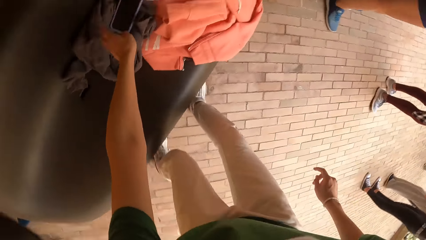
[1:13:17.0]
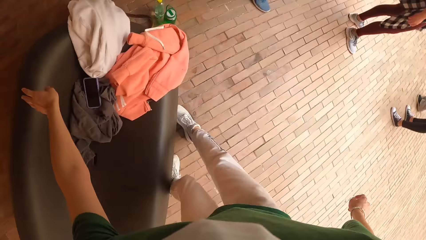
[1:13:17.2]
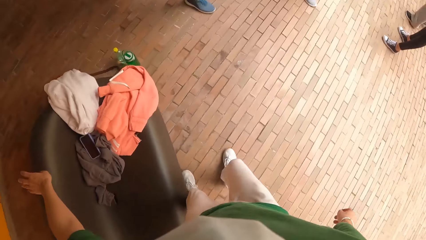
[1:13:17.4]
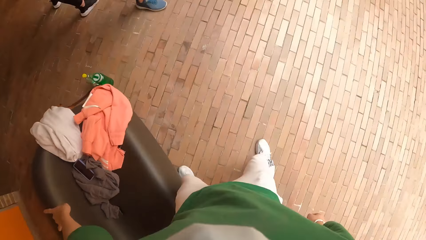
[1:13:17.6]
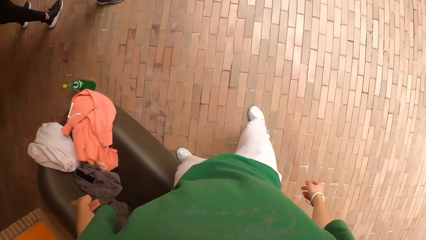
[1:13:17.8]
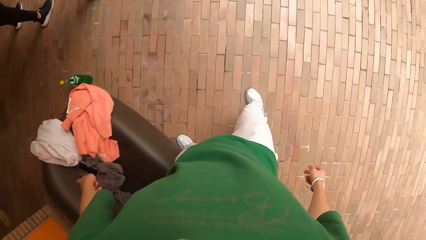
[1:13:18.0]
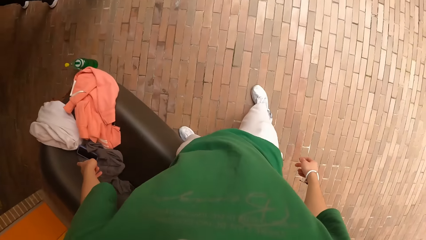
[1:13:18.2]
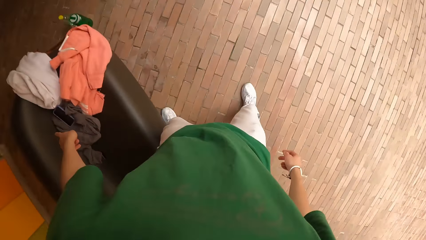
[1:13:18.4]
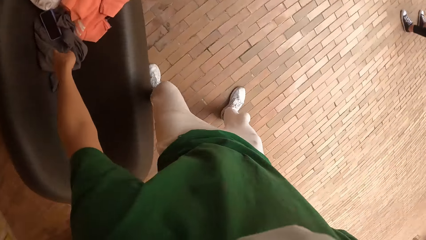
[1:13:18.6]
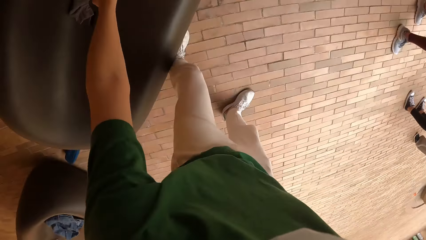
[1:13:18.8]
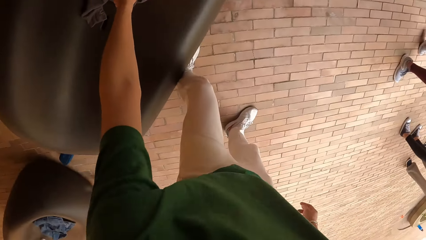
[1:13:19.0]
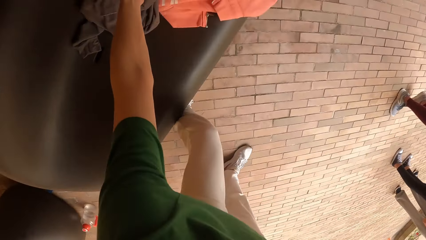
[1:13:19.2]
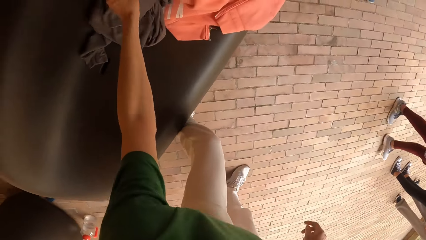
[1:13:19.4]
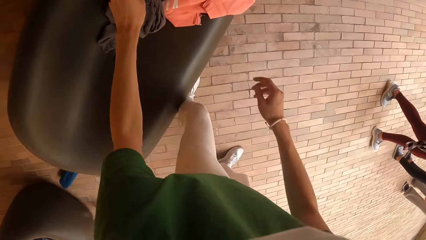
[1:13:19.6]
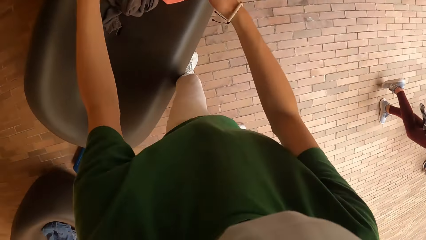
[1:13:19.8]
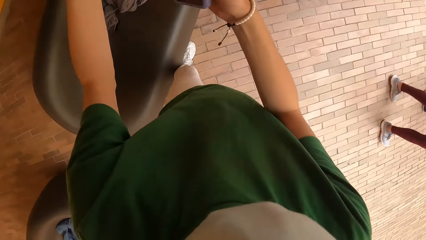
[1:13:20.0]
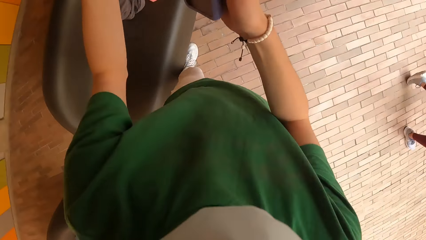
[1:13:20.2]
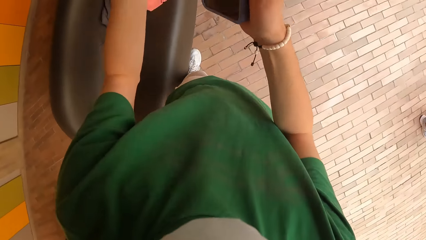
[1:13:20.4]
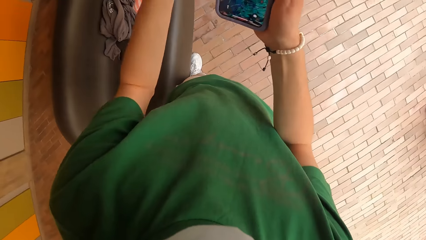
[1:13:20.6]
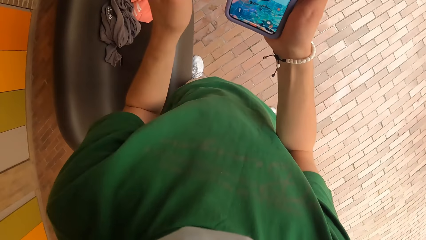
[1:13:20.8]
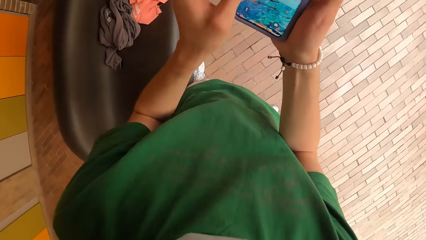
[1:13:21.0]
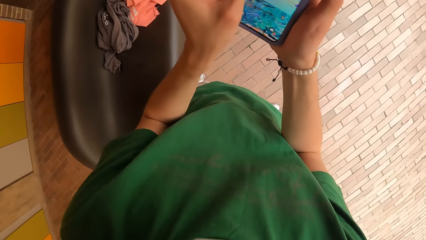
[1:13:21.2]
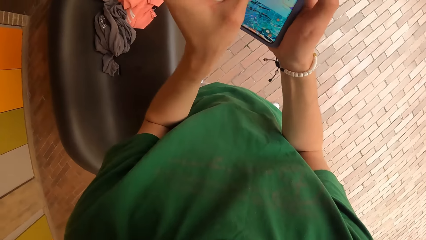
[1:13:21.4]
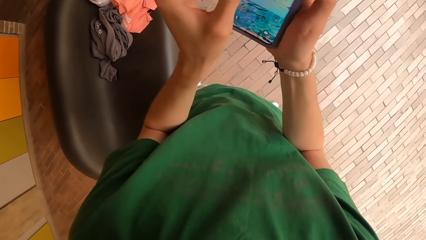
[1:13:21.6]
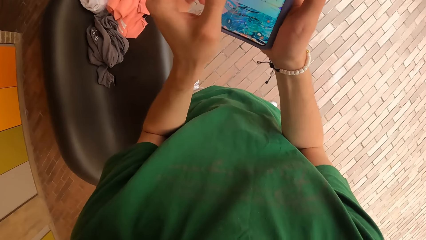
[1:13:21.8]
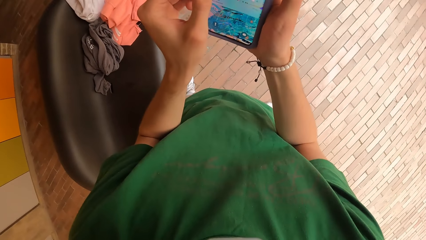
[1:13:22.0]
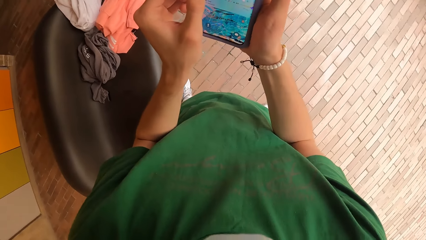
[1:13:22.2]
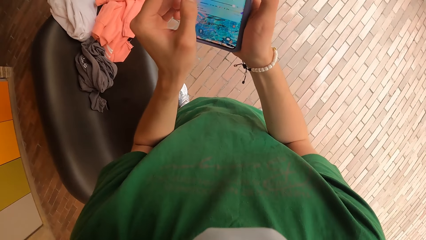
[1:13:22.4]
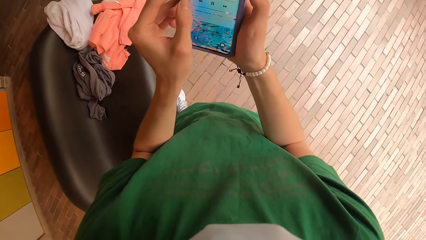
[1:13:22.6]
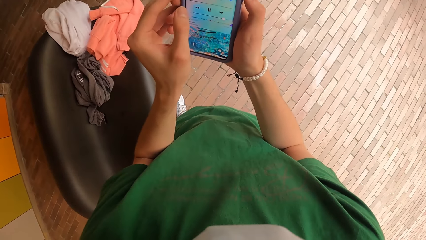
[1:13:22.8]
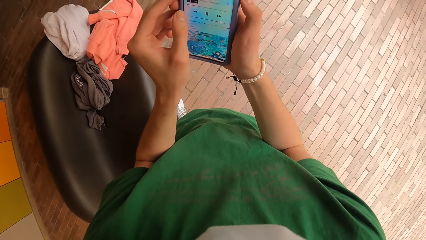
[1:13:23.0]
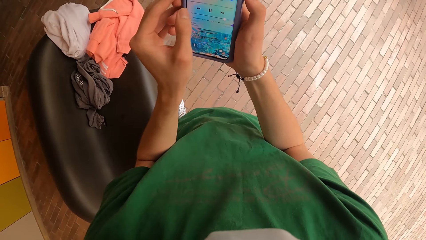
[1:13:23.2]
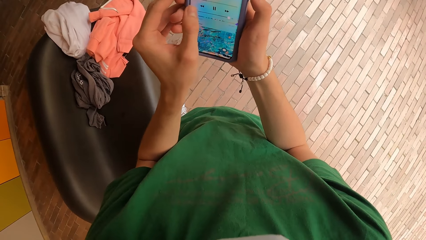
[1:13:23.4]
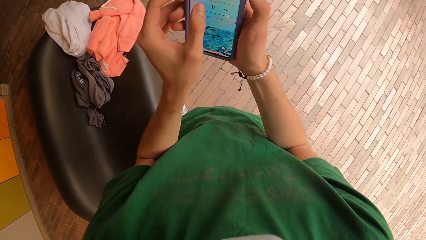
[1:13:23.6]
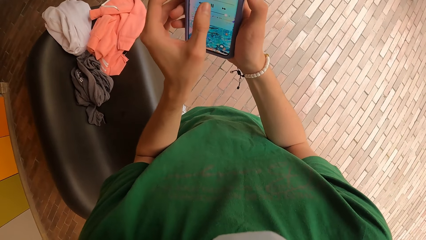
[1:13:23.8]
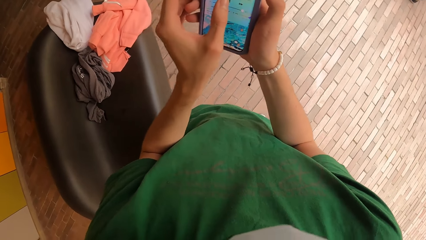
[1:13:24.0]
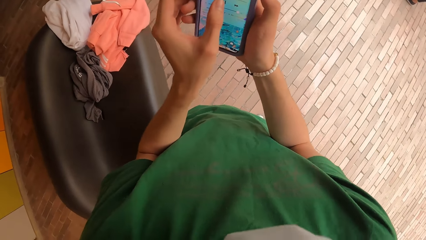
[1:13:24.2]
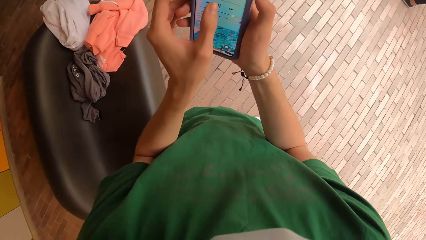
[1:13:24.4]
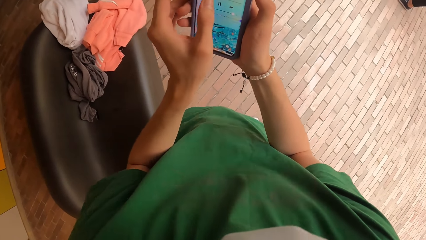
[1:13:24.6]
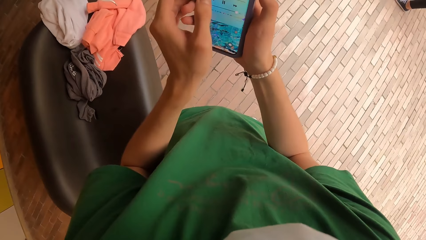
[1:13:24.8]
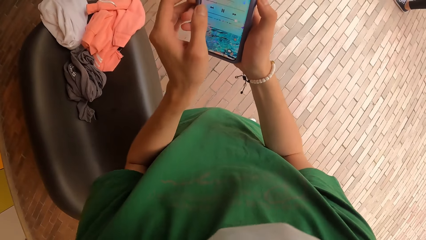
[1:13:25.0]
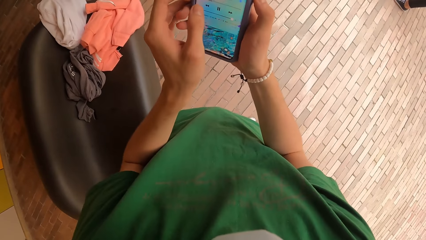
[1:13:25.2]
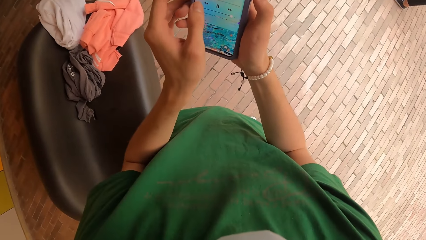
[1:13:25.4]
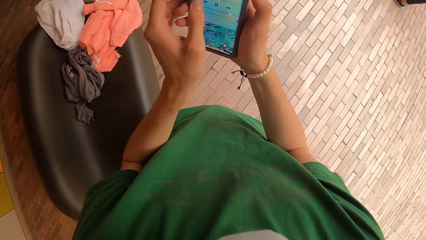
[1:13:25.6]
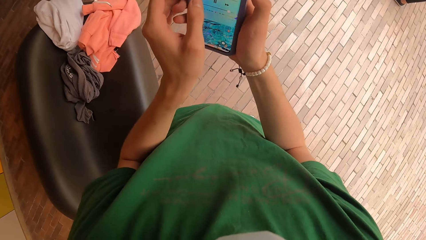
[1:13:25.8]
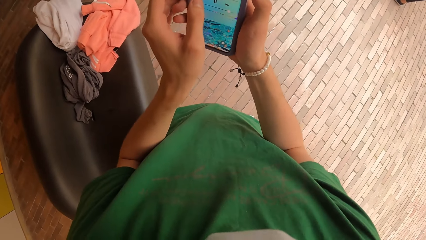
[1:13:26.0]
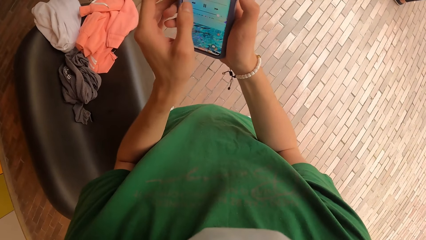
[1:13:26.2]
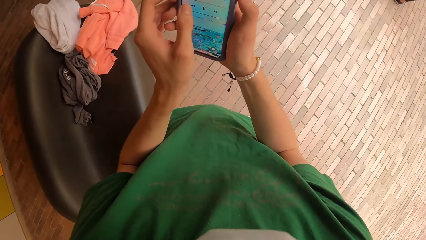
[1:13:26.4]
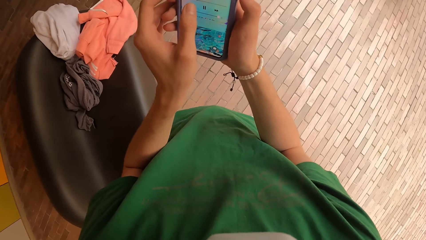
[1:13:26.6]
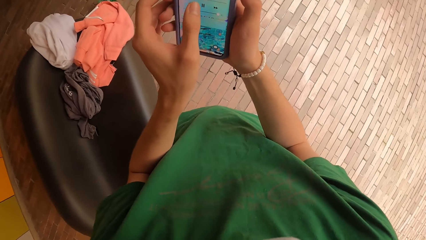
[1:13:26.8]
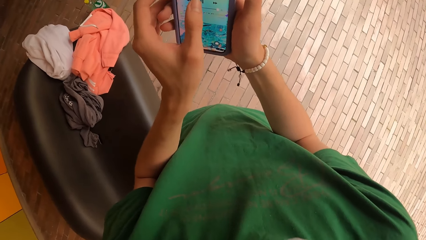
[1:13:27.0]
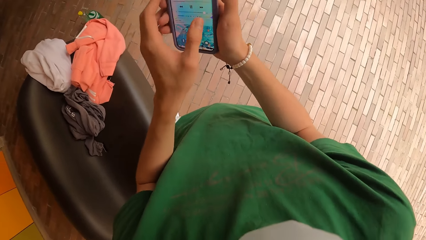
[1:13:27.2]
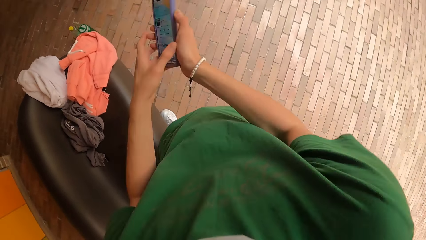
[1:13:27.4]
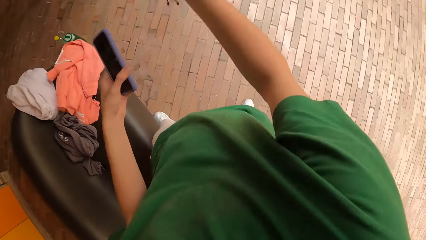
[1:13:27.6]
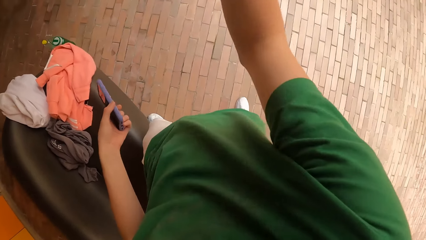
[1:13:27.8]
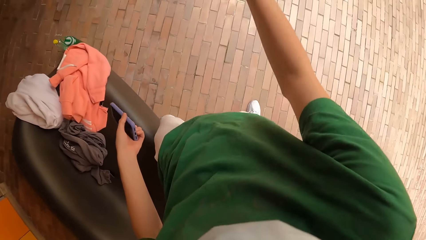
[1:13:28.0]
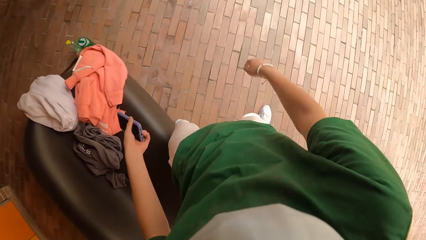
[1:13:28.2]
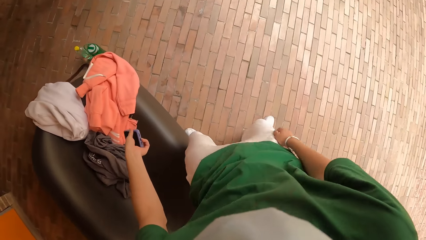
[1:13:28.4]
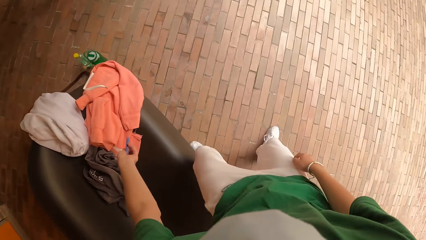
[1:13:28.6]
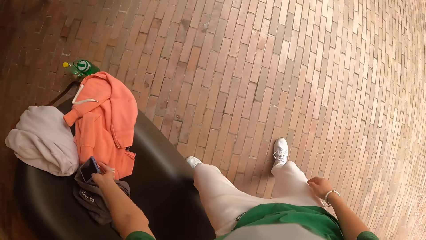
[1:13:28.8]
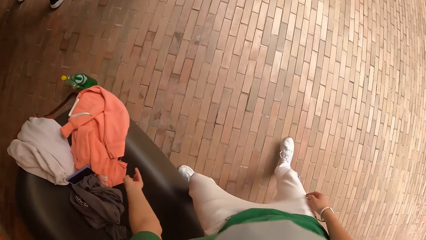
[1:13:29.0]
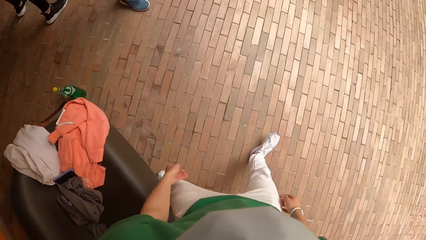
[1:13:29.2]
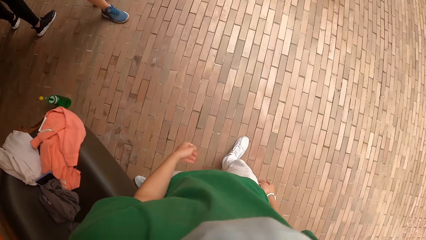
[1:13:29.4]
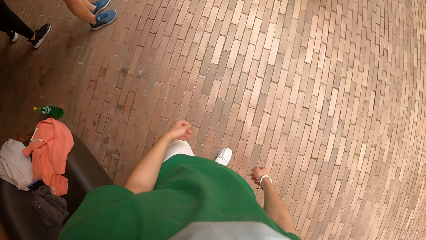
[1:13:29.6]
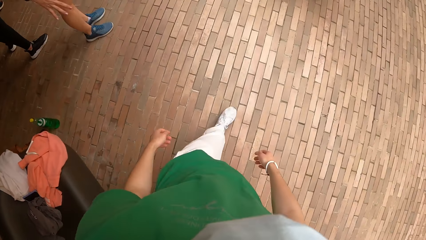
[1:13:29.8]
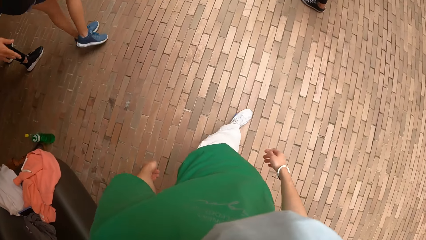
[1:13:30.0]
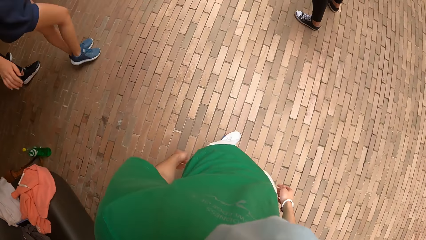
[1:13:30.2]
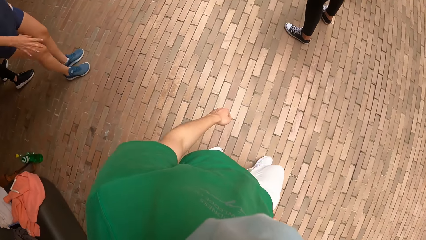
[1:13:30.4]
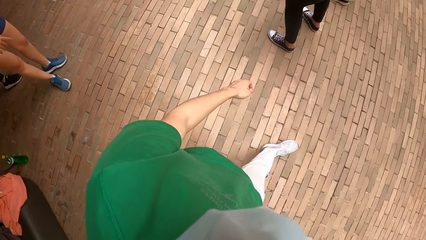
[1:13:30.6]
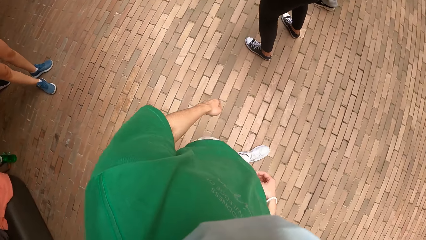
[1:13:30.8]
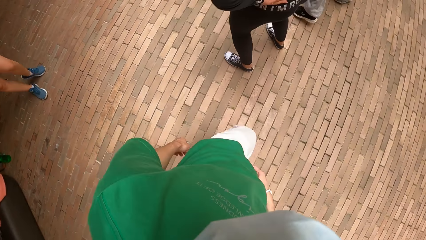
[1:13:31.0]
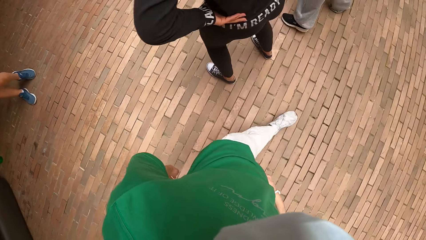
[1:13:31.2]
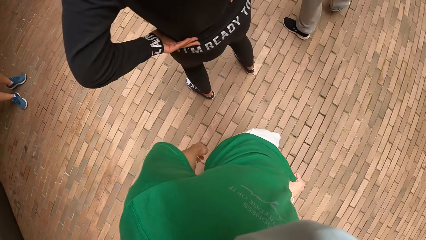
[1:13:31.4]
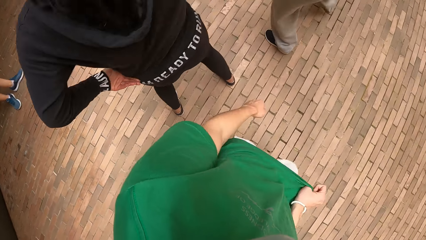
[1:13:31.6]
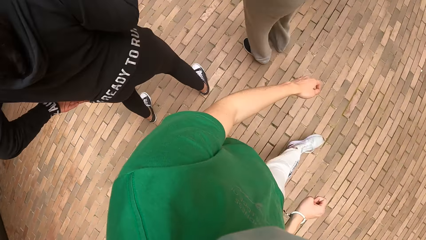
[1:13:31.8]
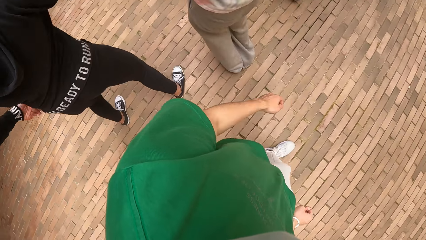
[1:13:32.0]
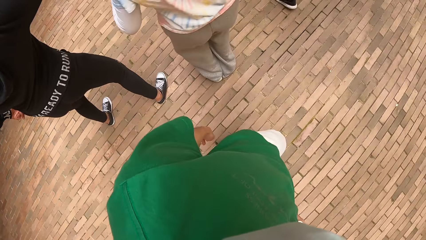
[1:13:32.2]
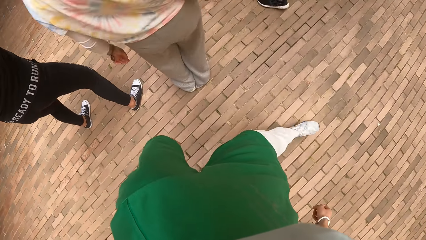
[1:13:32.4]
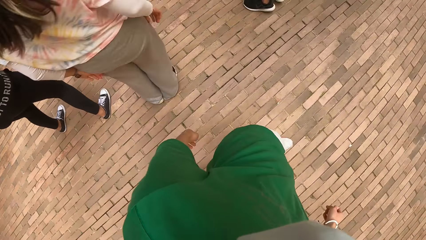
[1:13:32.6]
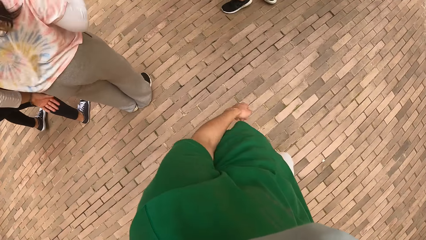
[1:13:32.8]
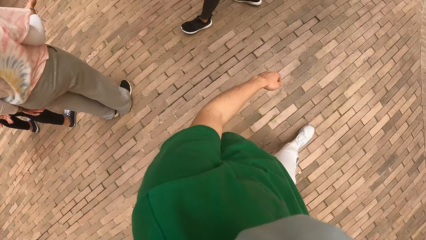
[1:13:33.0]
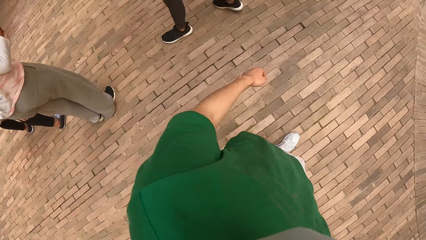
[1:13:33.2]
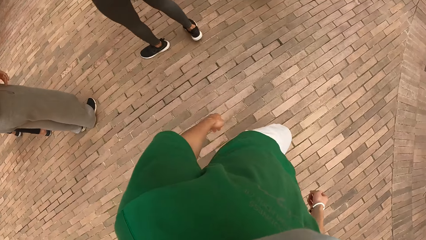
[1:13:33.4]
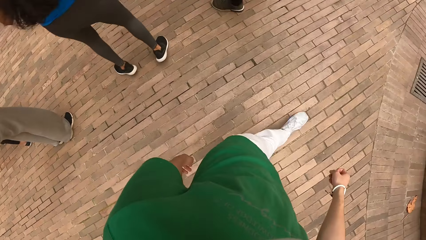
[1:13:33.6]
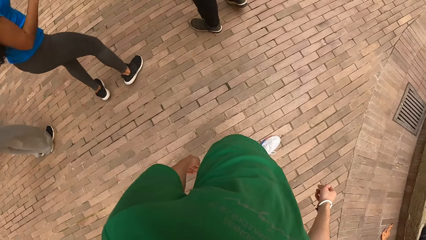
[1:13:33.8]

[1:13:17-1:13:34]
The camera wearer holds a mobile phone. She stretches her left hand towards a sofa and raises her left hand. She moves around. She stretches her left hand towards the sofa. She picks up the mobile phone. She holds the phone in her hands. She operates the phone with her left hand. She looks at the mobile phone. She operates the mobile phone. She moves her shoulders. She looks at the mobile phone. She passes the phone into her left hand. She raises her right hand. She places the phone on the sofa with her left hand. She walks towards a woman and another woman. She holds a t-shirt.
